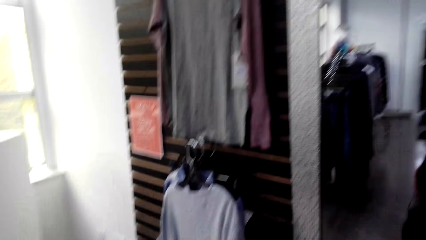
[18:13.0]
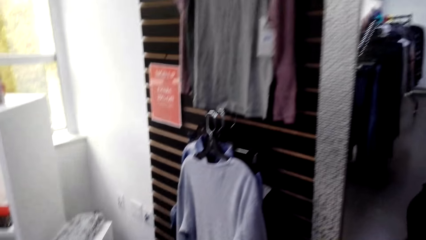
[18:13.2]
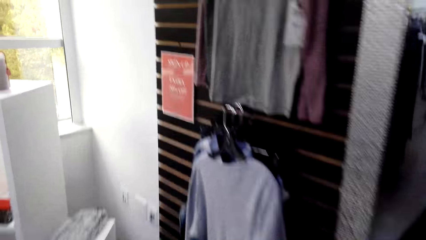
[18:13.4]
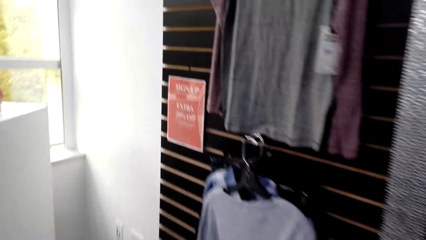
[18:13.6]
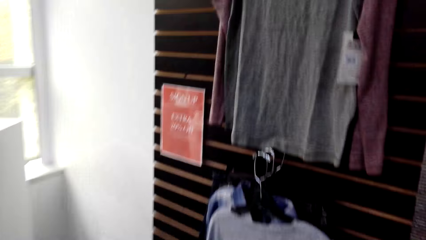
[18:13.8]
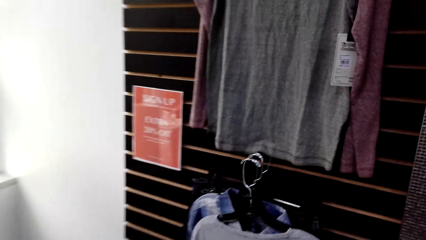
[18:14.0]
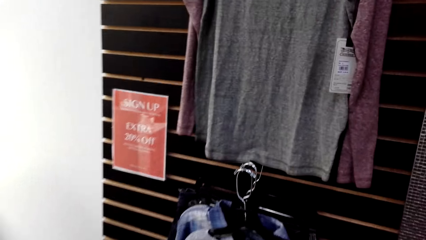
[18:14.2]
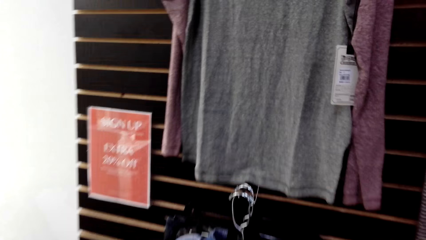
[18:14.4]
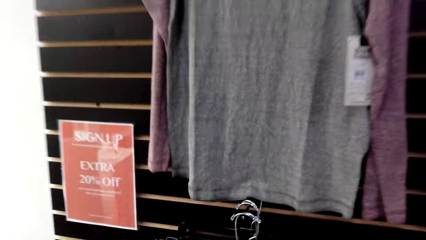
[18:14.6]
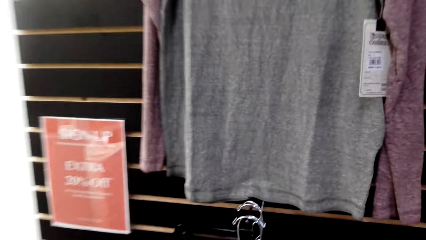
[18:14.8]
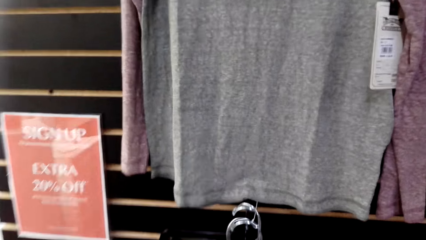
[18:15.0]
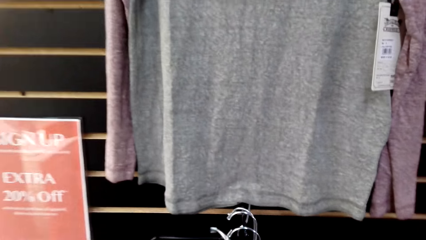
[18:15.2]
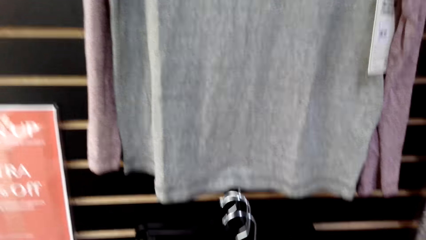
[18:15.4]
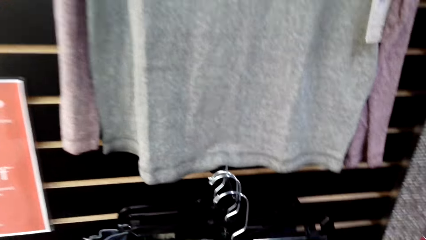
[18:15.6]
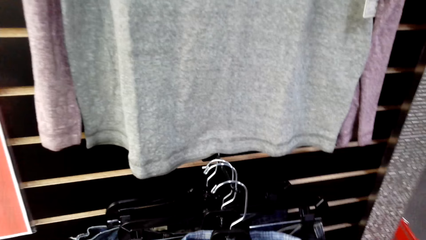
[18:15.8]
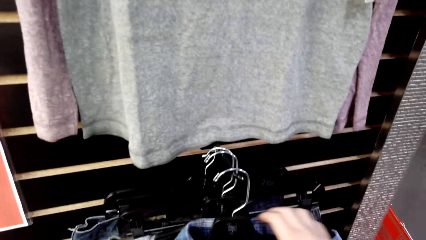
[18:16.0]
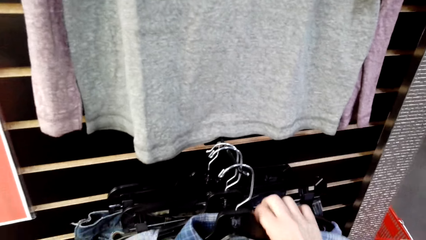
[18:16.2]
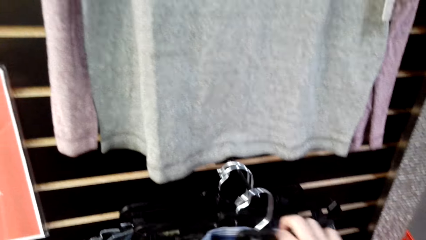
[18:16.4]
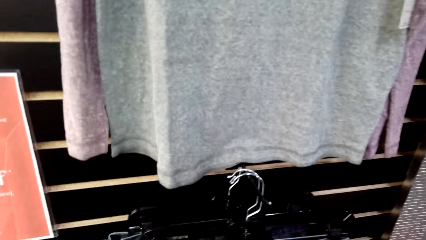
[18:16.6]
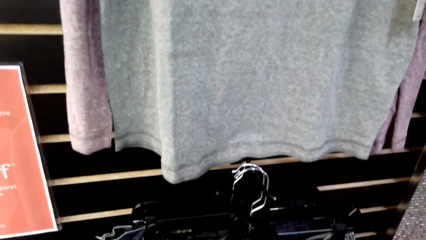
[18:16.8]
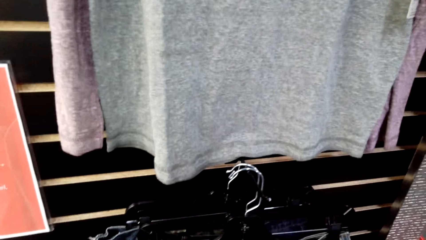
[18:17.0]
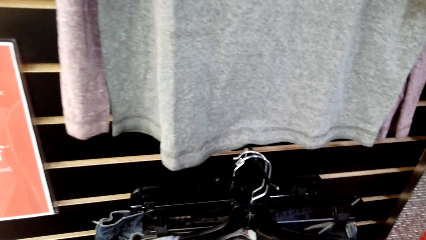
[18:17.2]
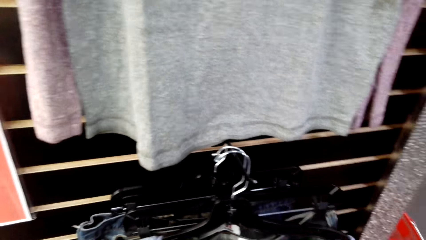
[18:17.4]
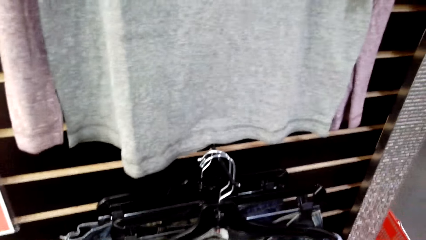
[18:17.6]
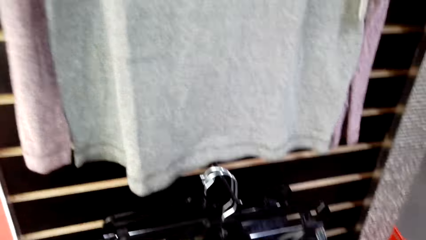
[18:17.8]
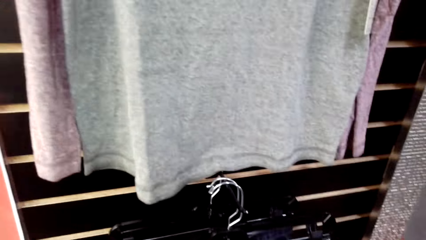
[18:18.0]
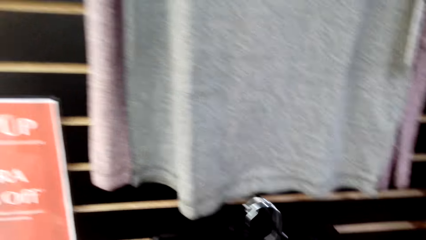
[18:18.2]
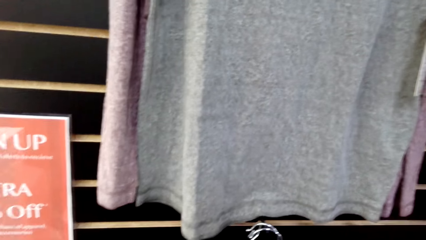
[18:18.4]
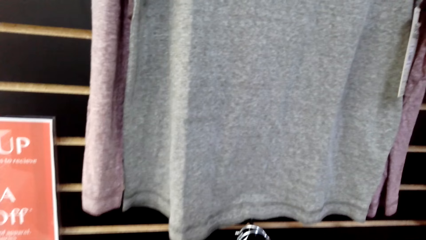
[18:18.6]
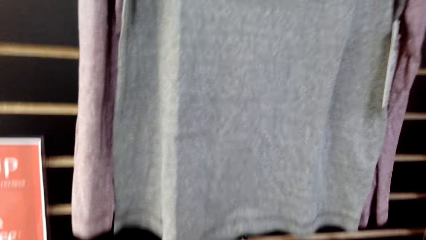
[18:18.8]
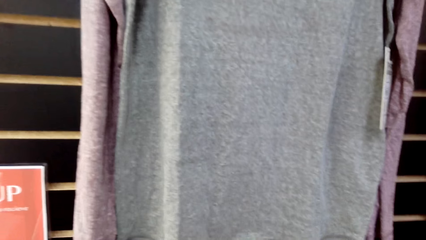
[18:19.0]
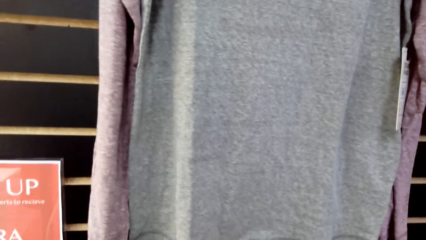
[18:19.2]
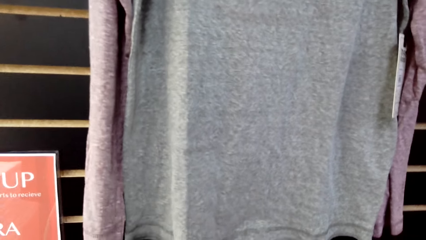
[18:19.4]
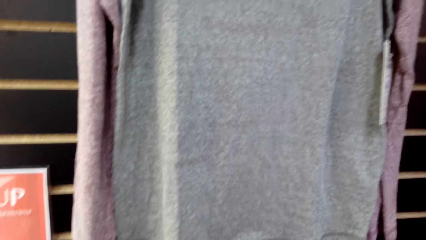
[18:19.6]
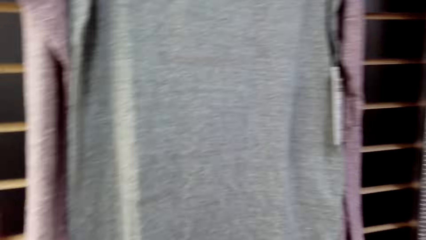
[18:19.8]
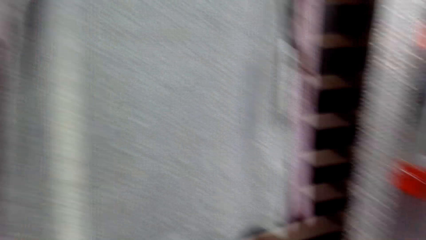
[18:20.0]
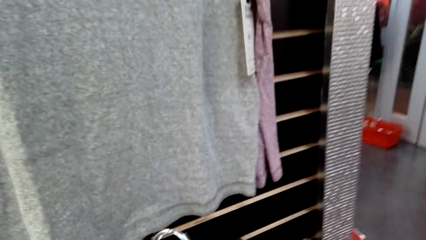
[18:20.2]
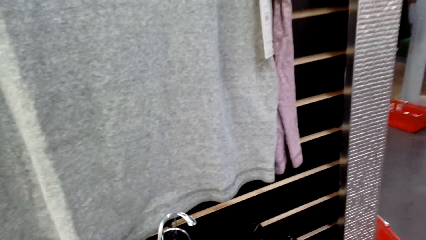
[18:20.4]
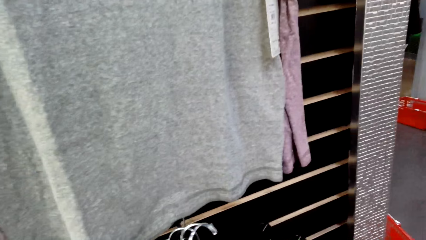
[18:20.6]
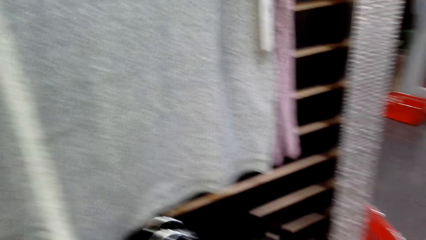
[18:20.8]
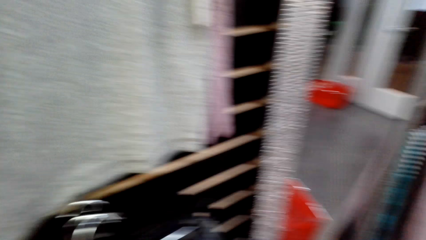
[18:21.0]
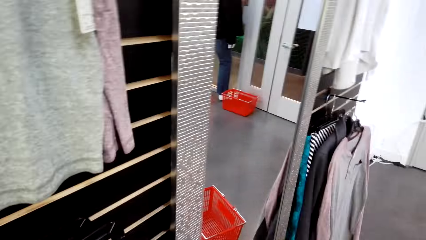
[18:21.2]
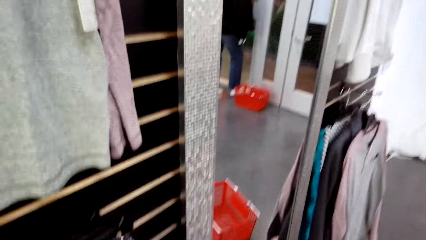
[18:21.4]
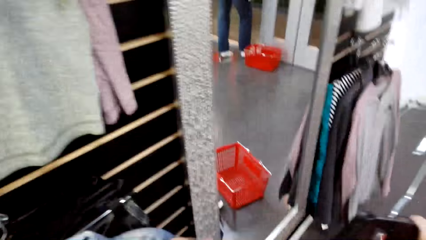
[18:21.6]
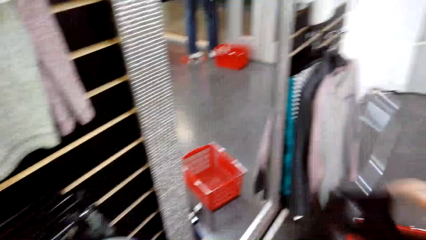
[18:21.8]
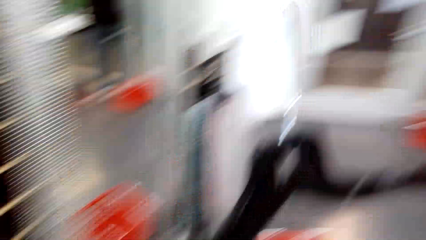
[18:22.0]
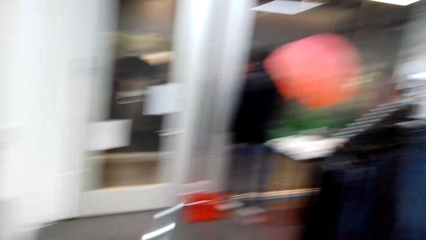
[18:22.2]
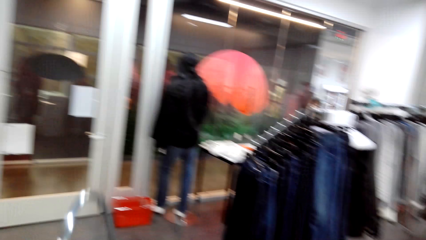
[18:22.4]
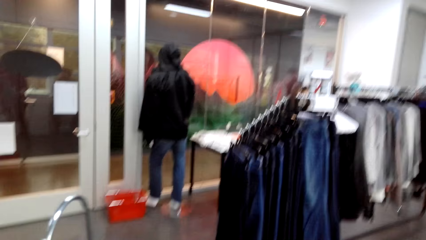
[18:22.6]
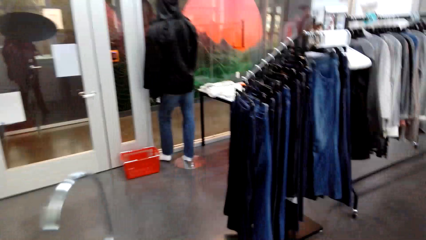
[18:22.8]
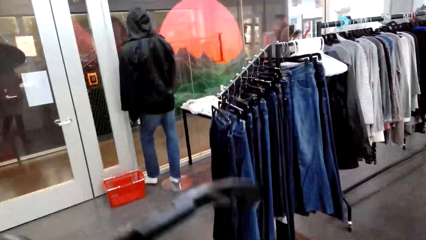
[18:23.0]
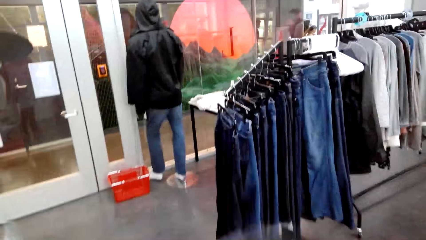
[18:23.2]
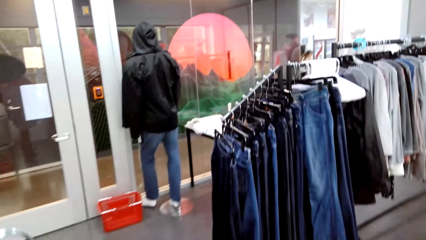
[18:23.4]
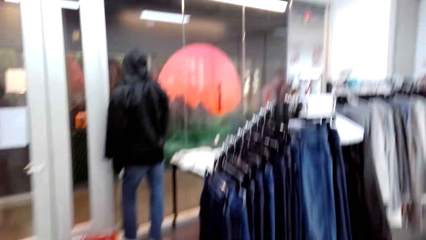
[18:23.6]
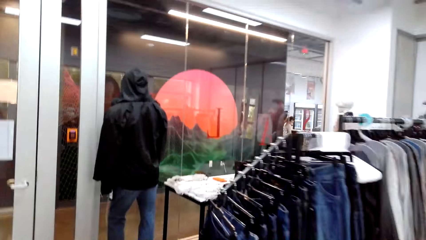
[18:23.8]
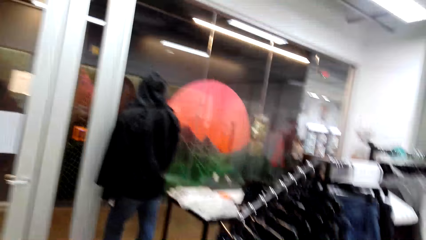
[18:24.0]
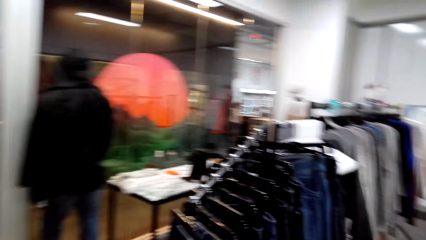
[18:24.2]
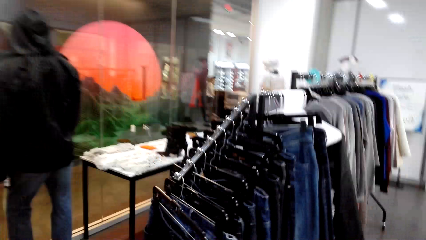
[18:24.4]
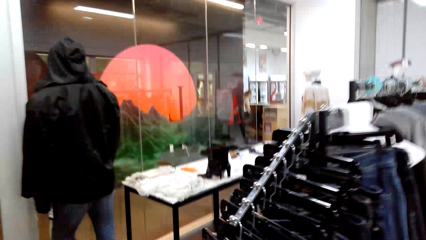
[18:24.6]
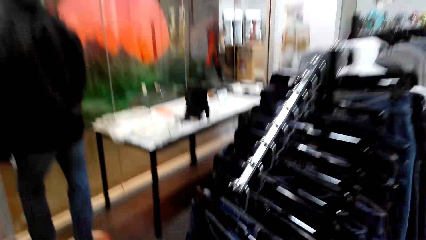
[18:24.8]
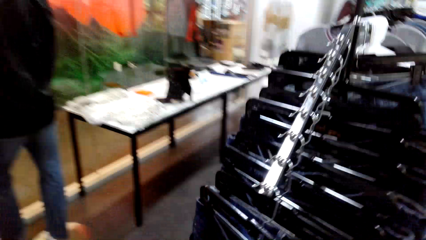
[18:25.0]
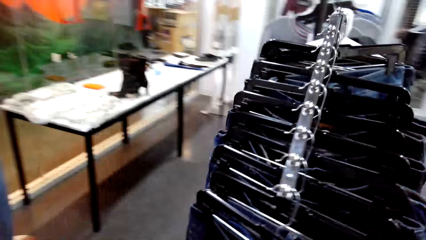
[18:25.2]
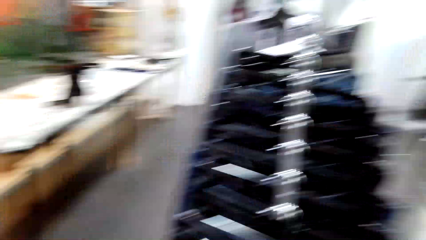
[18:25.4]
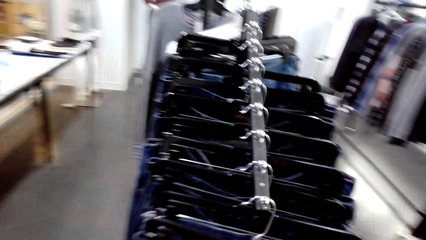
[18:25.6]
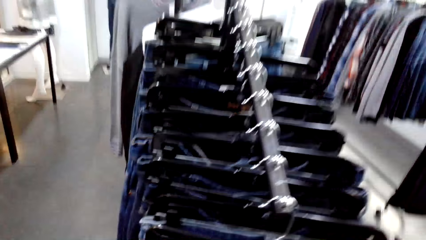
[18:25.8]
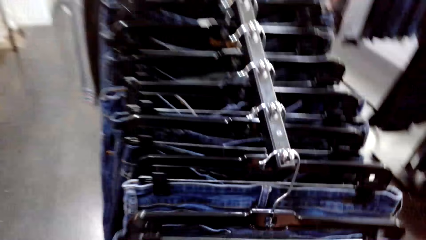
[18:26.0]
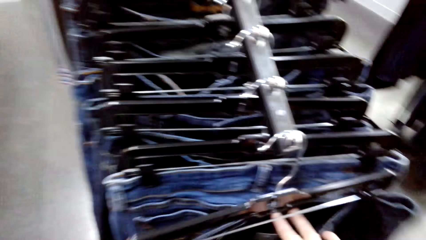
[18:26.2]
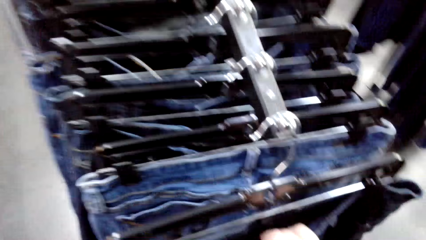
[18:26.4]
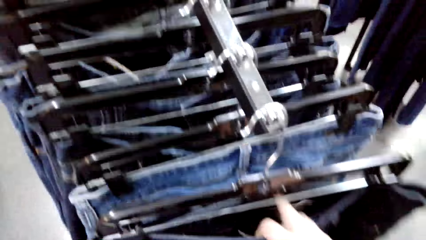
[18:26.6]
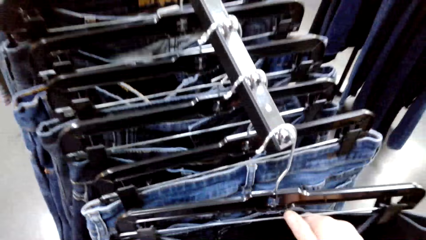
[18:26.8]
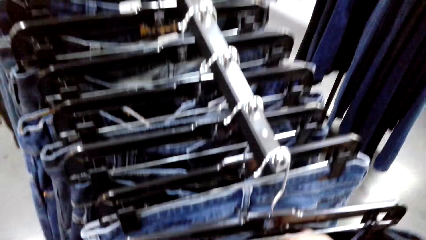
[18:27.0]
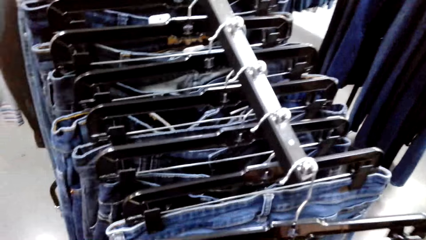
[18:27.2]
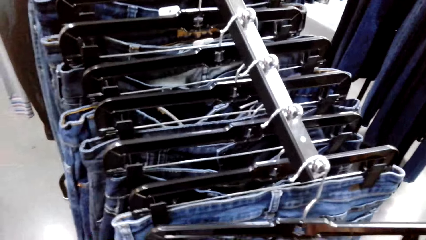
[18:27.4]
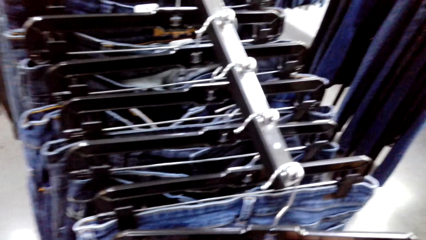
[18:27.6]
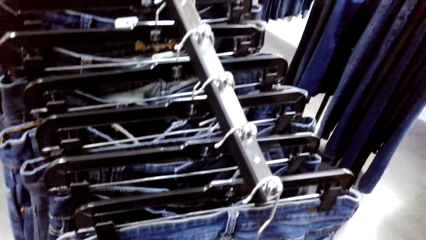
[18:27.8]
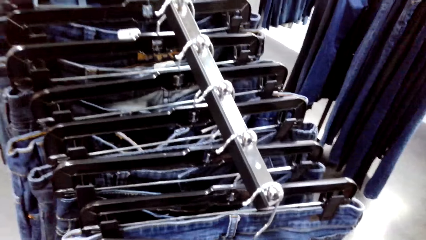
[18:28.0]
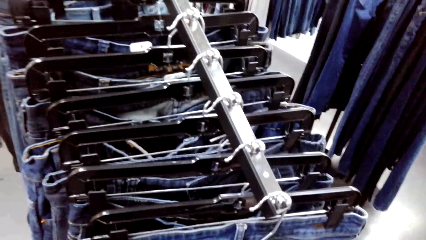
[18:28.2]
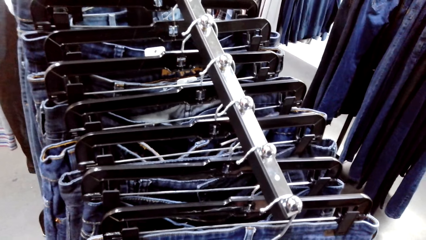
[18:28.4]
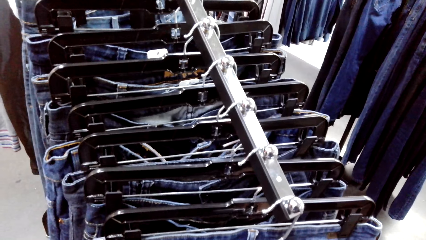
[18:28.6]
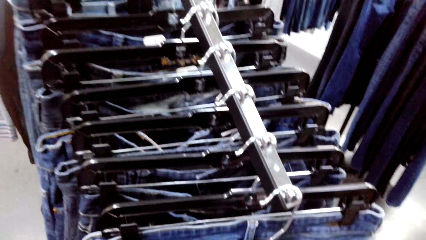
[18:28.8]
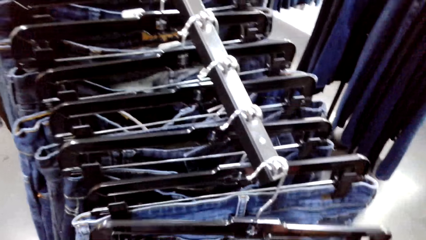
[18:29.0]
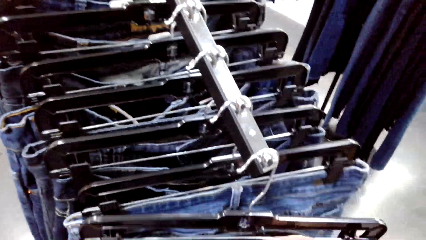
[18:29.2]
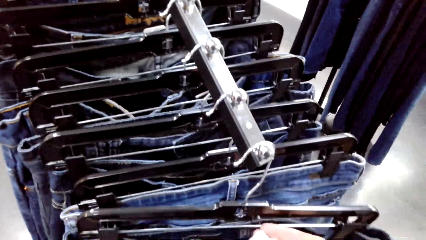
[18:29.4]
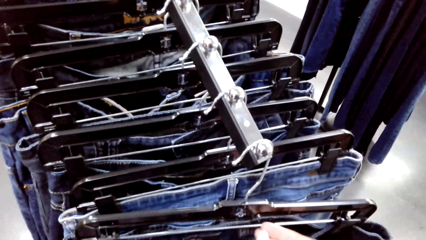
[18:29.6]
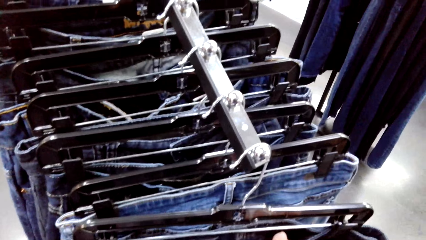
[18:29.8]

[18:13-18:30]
The camera wearer picks clothes on the hanger stand. They hold the clothes in the store. They walk around in the clothing store. They return the jeans to the hanger.
